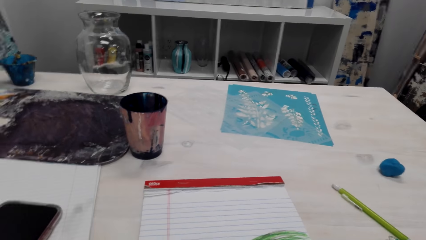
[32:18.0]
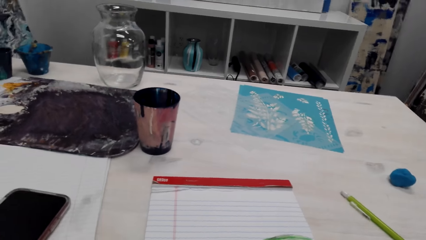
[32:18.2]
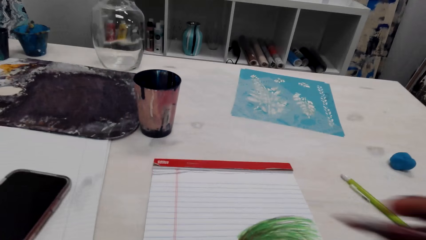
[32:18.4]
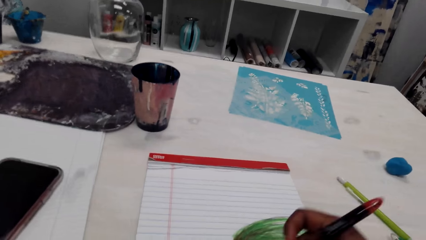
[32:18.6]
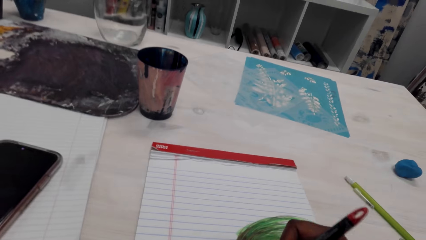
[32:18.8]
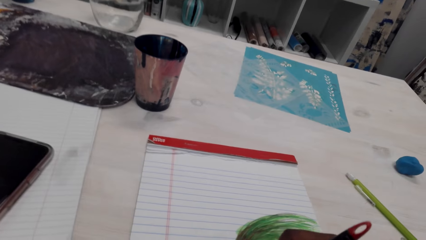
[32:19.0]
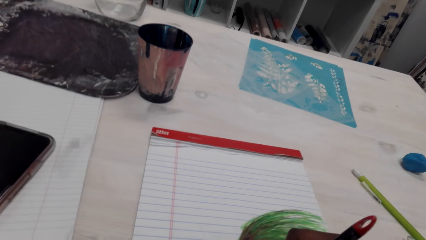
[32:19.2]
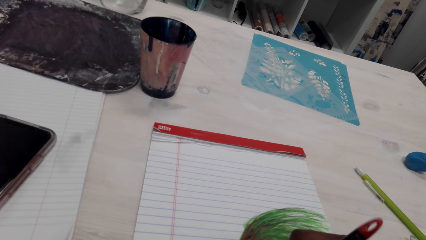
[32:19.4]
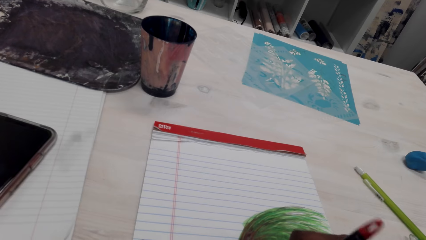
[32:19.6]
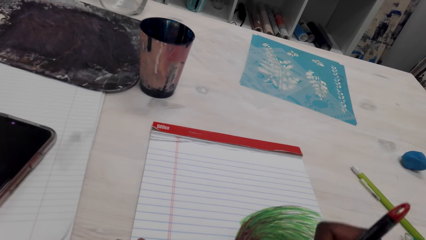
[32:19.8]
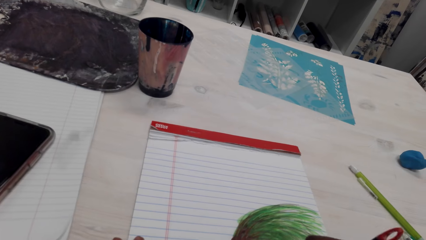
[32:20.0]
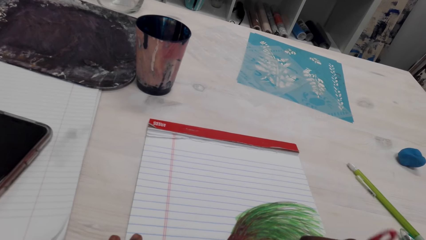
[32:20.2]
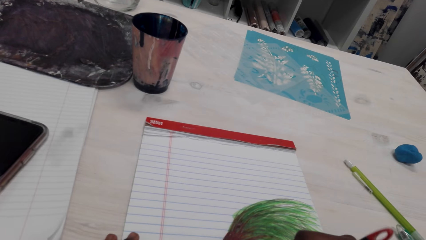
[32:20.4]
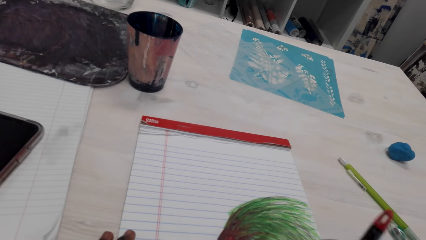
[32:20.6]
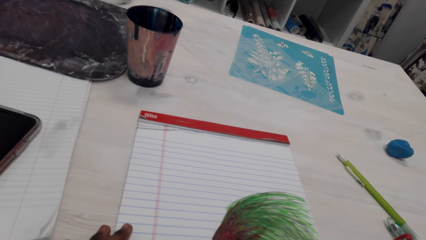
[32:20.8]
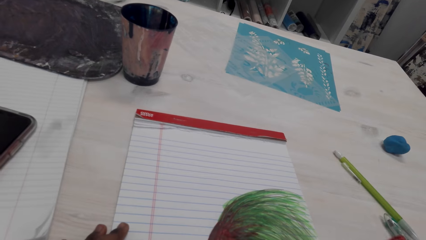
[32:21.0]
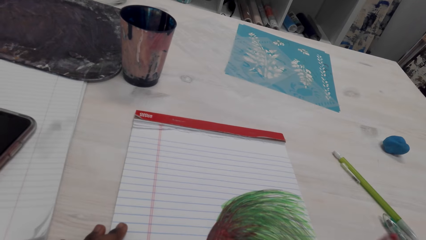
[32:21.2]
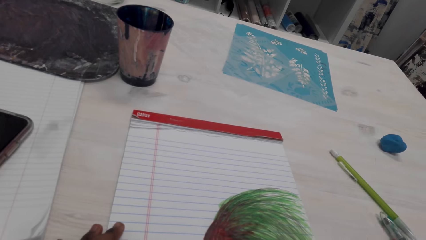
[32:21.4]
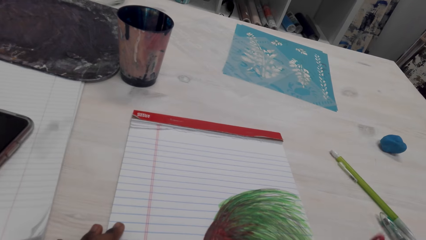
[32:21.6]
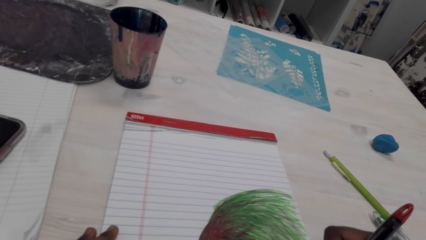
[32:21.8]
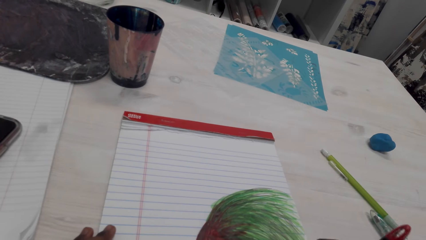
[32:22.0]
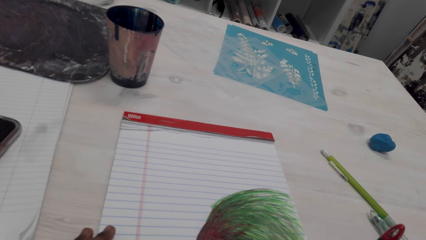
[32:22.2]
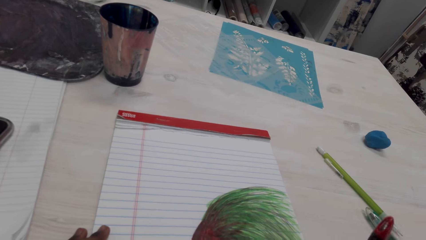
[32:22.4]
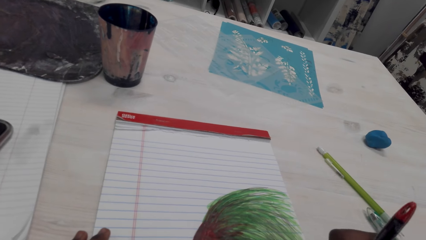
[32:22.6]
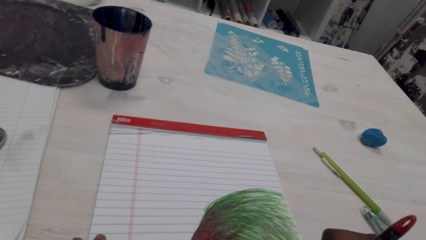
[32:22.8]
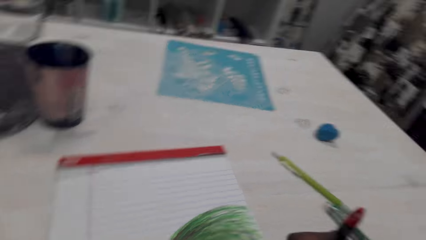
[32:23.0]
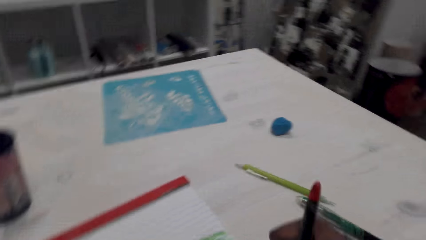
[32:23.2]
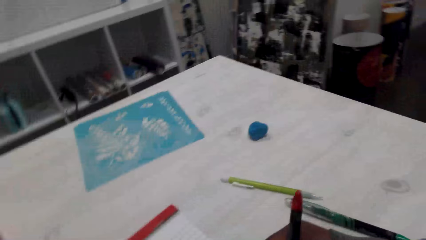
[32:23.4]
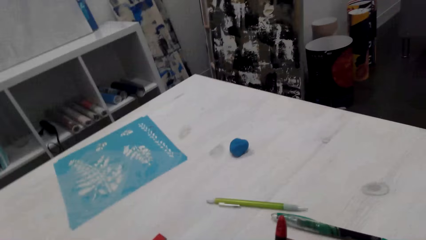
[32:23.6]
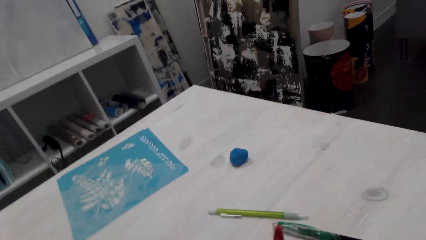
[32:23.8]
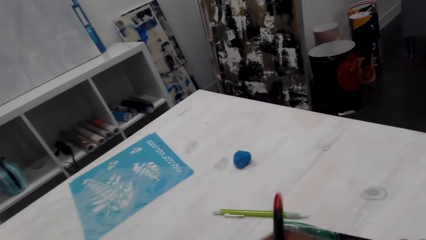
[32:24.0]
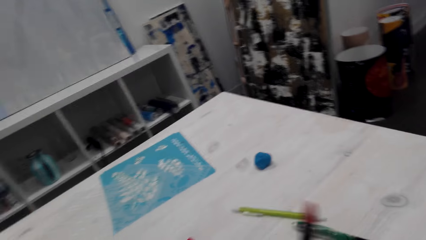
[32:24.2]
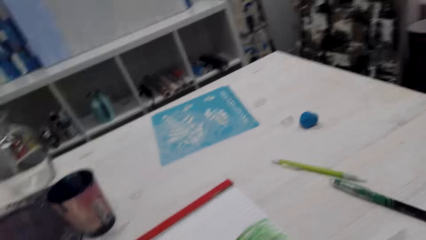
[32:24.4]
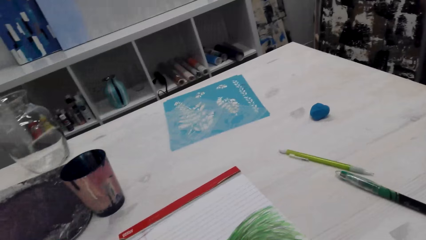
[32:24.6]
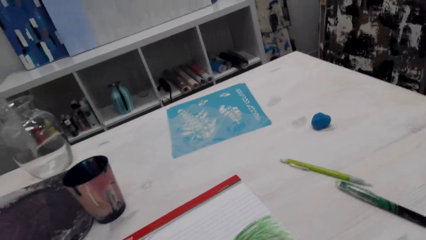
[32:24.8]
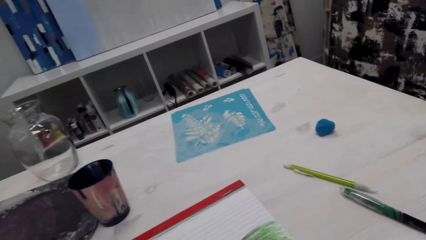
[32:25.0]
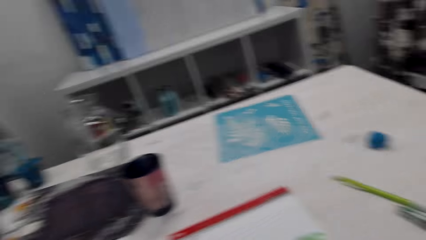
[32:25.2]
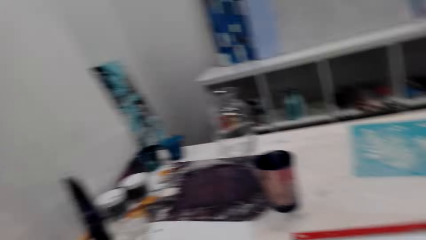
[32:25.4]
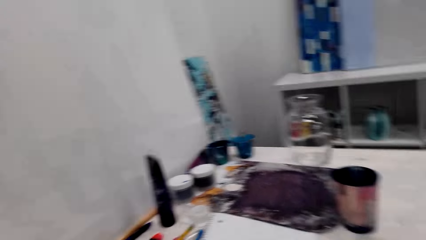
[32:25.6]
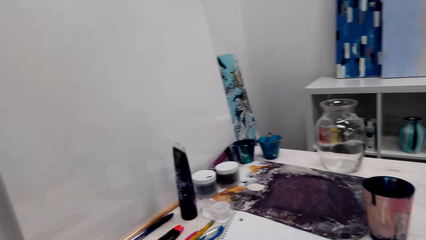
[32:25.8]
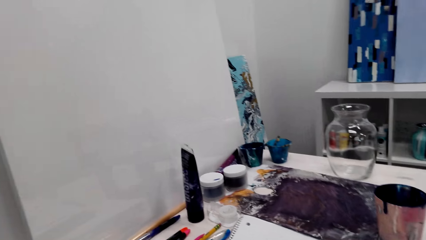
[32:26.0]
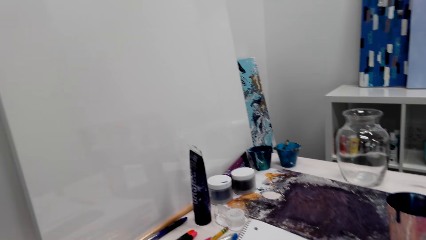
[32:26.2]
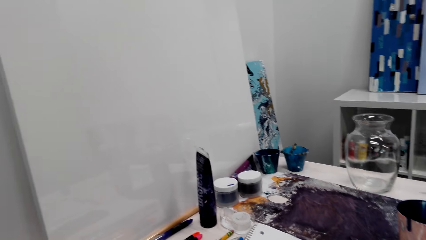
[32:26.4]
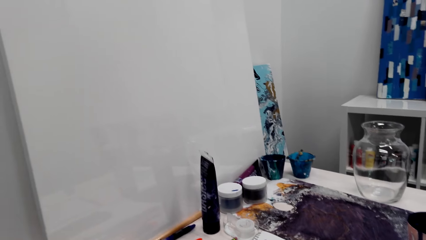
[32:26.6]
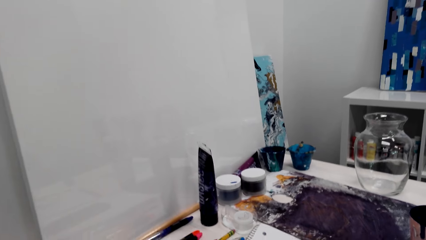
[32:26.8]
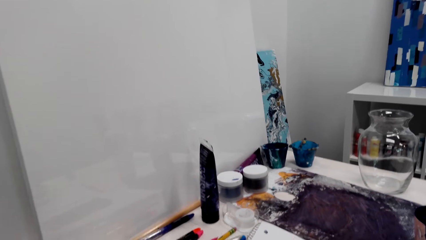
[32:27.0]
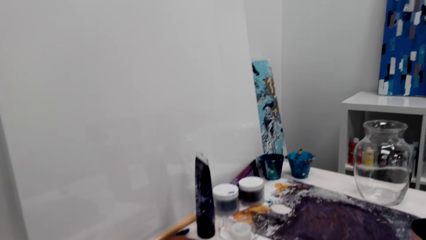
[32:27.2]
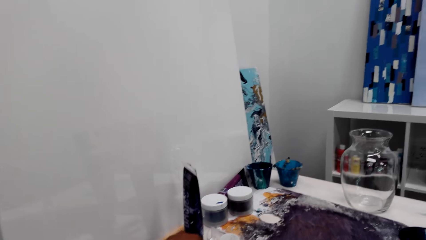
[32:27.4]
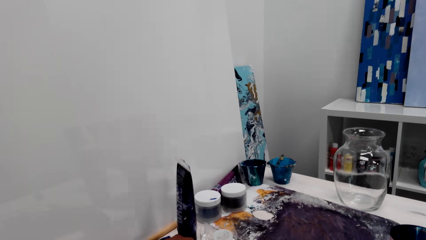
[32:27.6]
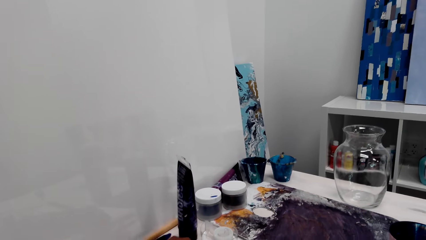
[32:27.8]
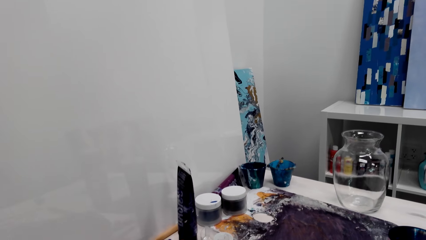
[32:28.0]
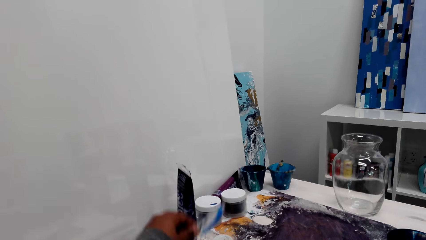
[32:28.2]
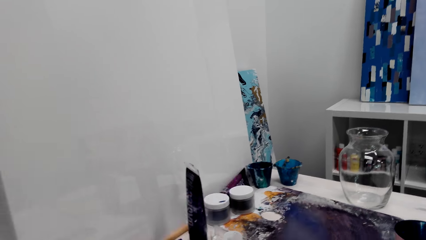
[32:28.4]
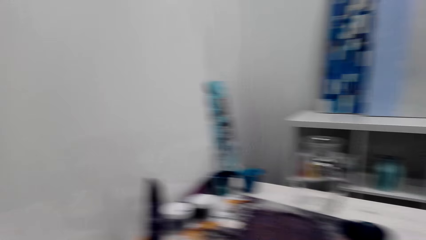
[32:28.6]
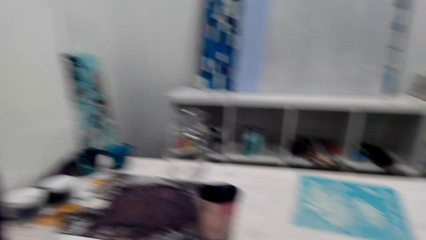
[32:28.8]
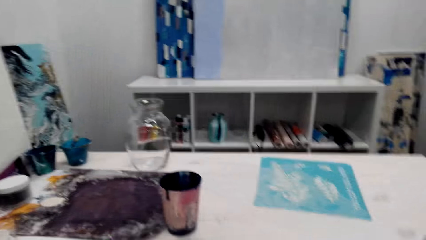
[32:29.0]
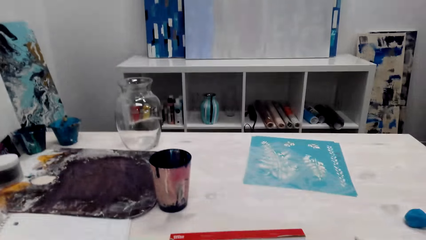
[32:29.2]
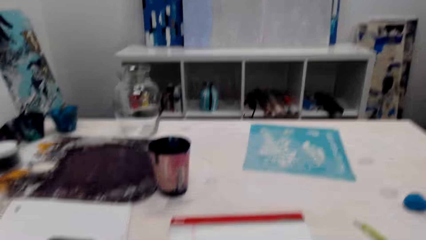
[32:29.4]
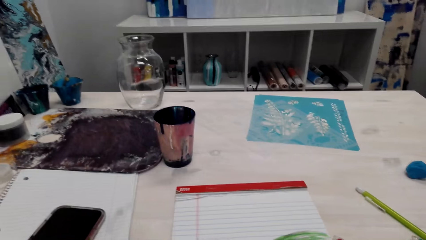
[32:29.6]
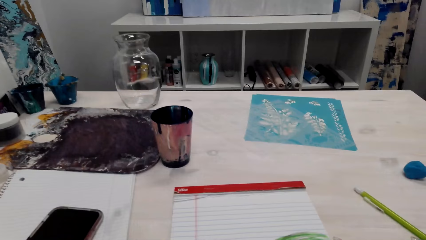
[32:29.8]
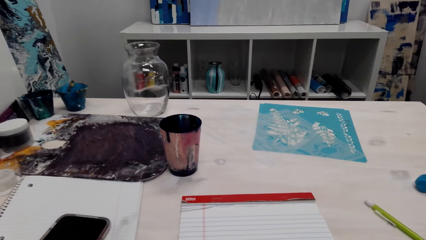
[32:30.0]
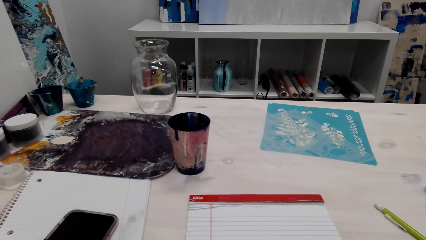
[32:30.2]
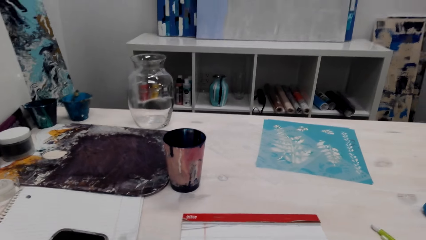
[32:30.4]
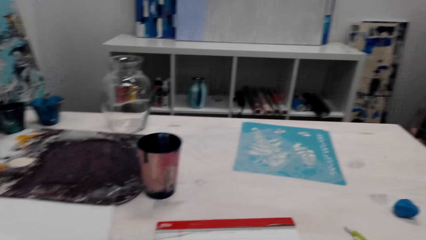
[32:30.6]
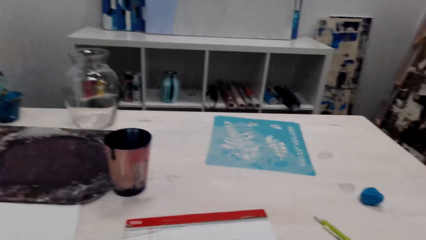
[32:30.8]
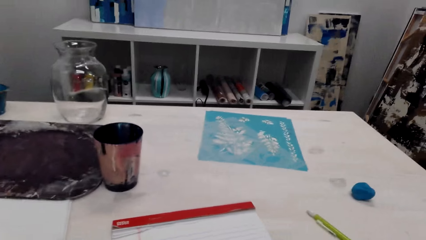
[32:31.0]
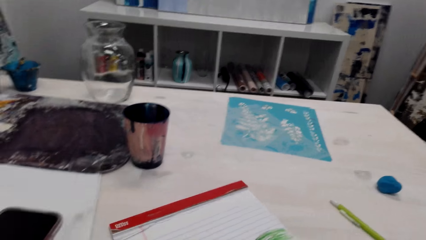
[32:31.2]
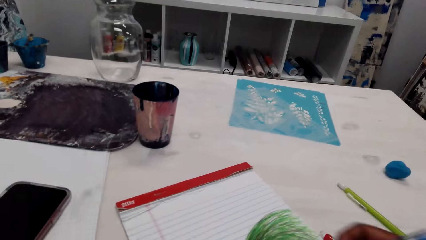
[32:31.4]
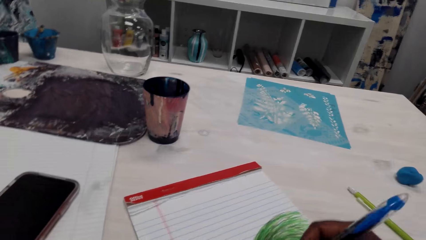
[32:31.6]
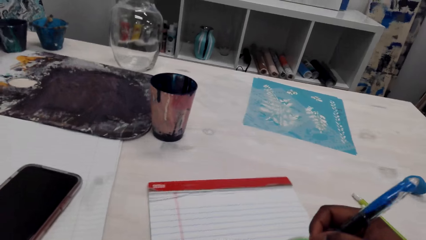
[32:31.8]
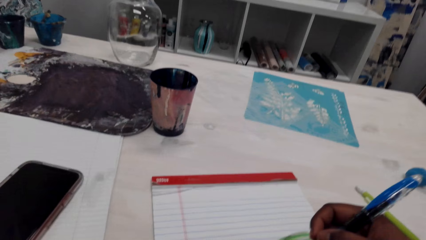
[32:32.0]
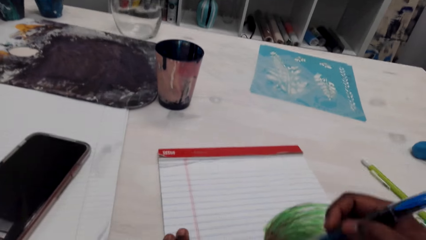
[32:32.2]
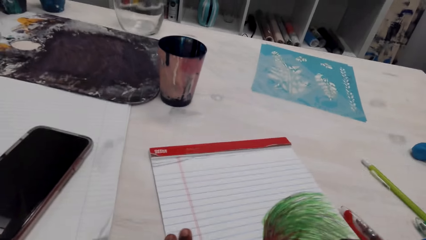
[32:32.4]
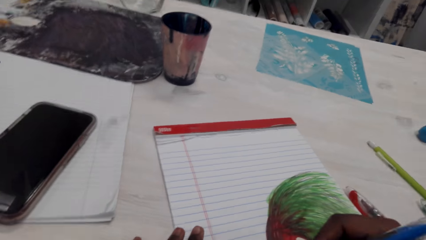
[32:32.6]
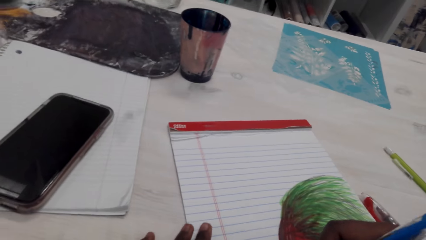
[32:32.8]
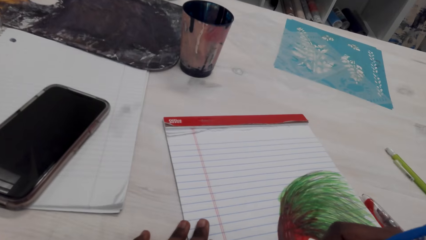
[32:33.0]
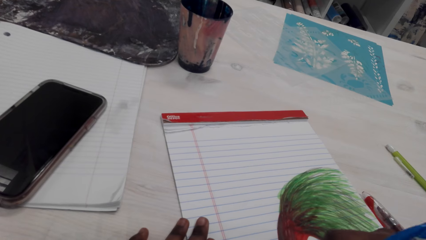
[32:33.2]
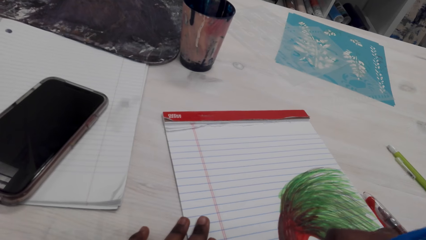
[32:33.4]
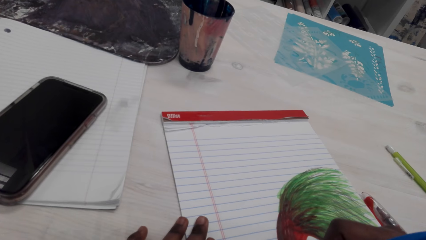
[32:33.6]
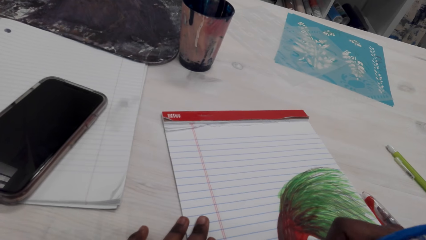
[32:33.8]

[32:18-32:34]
The camera wearer paints the drawing. They draw on the paper. They look around. They pick up a pen. They paint the drawing.
